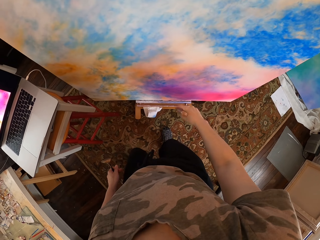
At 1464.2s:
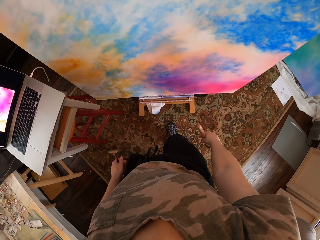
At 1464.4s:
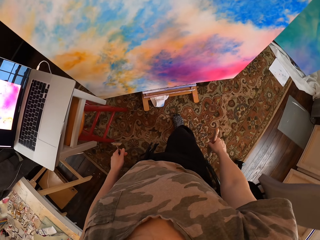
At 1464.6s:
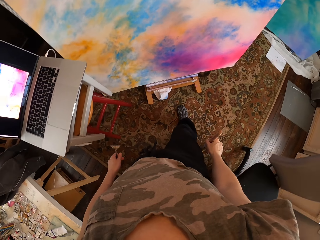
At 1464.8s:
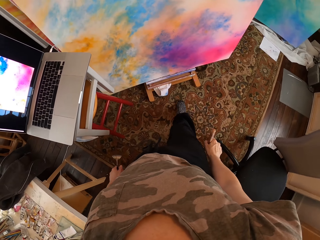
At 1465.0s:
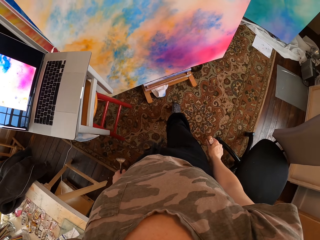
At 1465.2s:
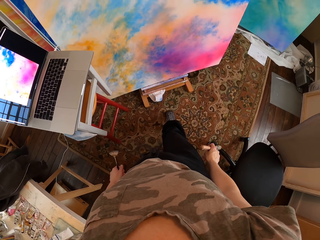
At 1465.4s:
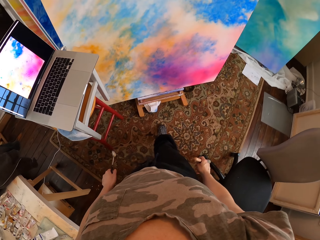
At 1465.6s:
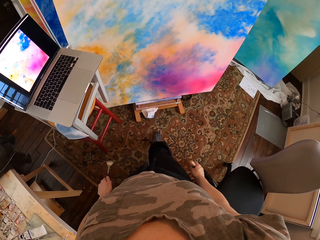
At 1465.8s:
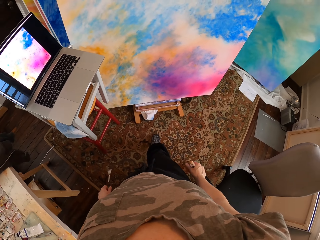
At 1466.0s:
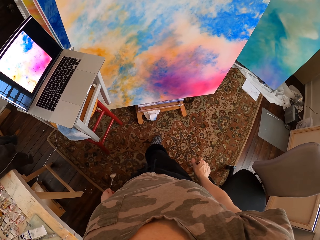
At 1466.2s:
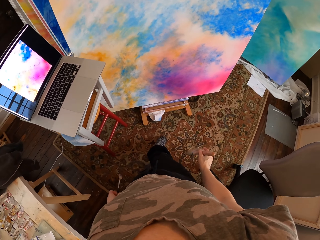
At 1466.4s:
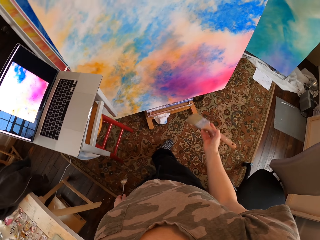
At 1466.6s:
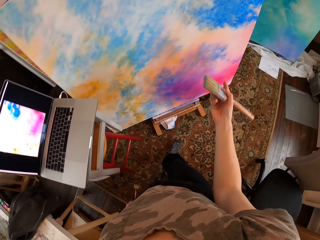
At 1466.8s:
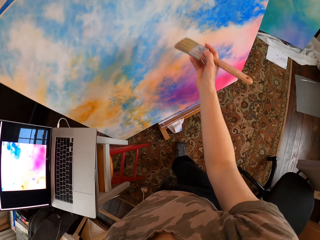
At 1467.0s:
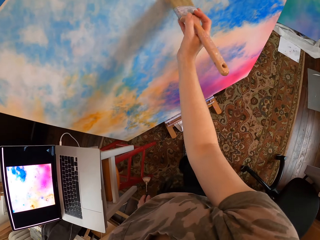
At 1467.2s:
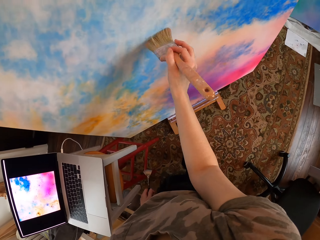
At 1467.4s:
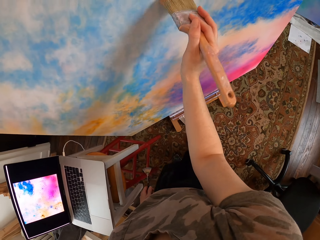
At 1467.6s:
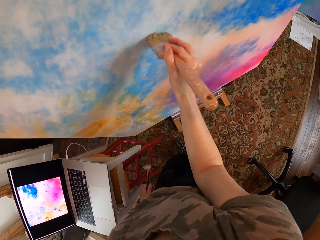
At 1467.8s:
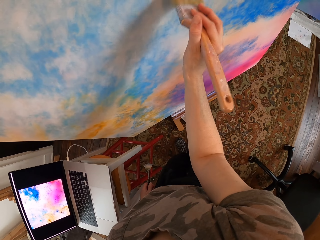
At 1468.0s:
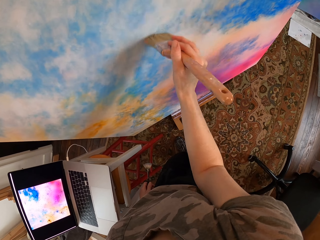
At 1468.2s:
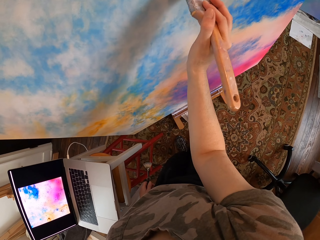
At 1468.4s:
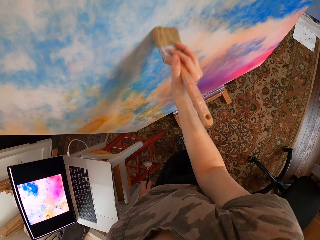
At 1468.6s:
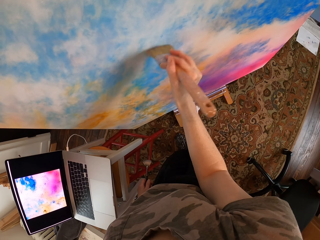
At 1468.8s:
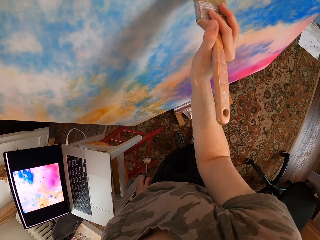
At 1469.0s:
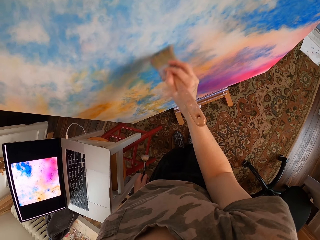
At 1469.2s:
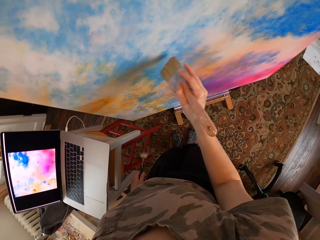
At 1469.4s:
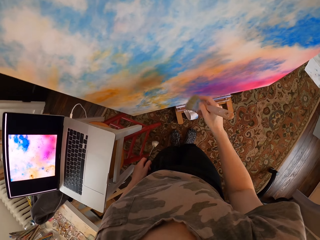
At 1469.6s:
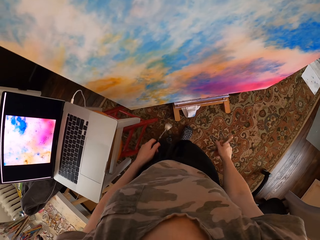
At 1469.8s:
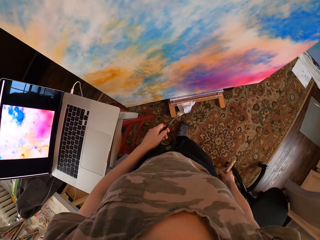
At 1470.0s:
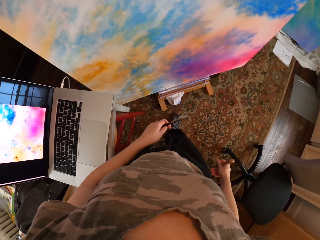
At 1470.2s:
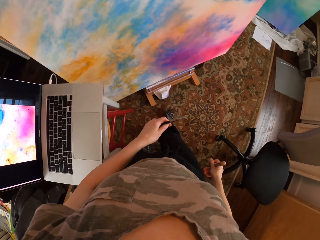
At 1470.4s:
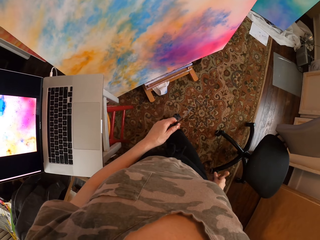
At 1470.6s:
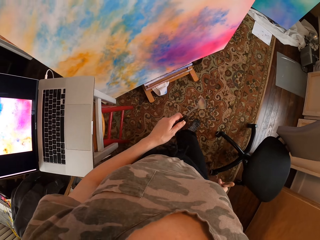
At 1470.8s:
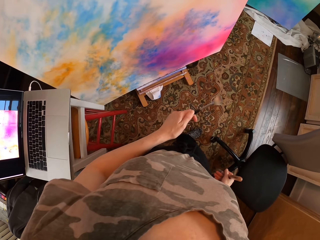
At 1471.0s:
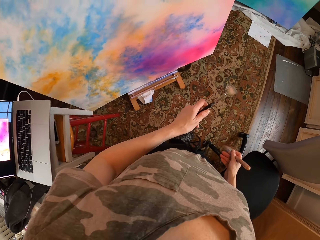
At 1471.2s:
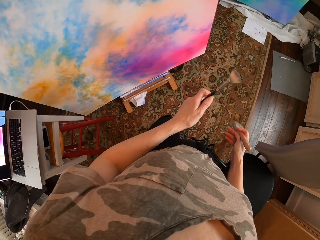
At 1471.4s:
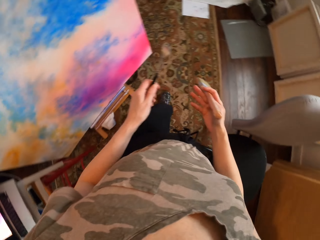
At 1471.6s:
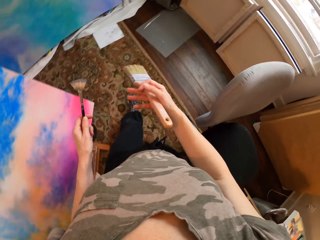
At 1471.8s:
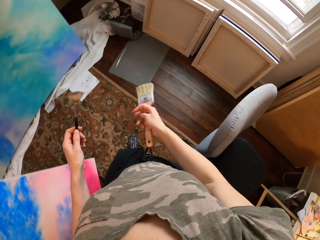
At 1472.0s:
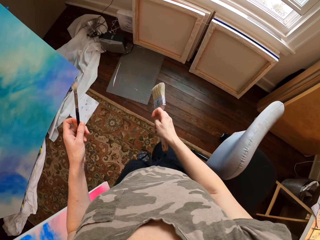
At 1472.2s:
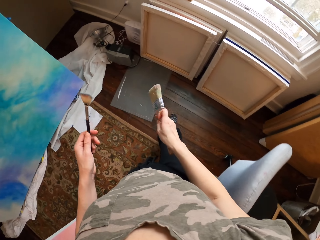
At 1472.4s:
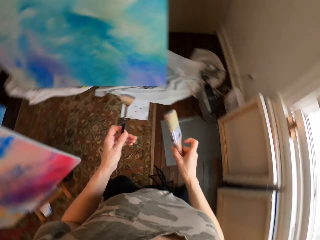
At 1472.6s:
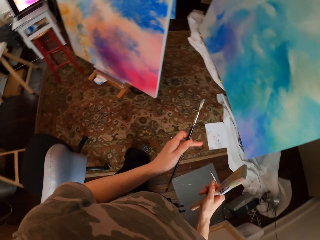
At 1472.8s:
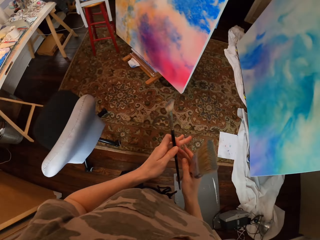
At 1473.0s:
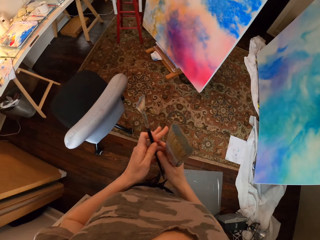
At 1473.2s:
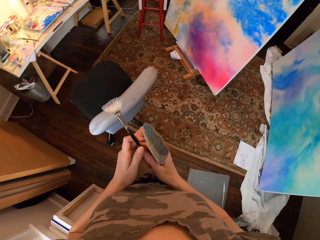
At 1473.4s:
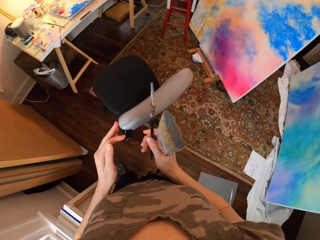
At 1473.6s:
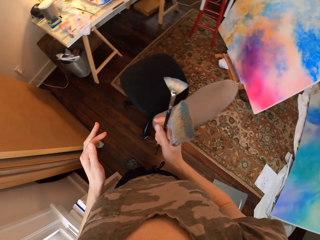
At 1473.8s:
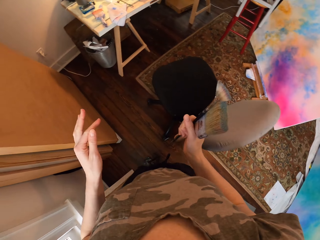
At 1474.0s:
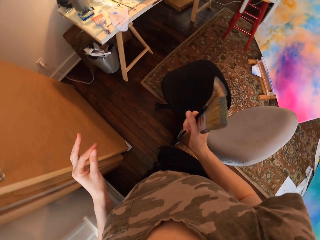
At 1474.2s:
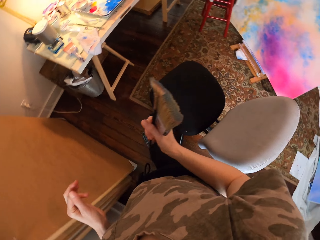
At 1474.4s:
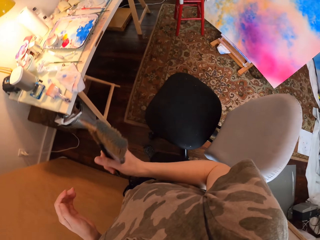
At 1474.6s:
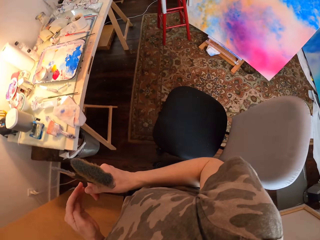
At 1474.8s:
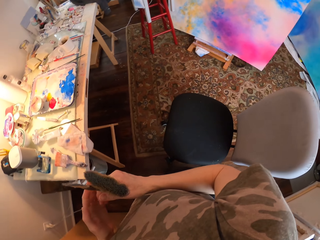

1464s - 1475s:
The camera wearer looks around. They paint the canvas. They move around.

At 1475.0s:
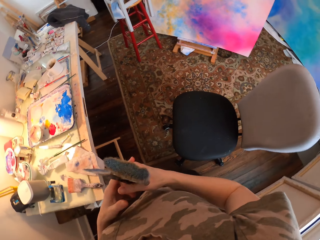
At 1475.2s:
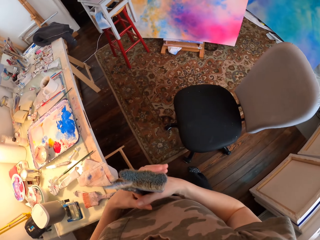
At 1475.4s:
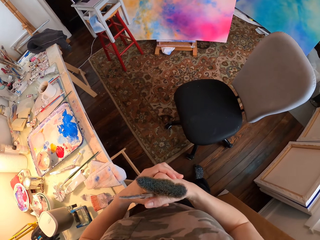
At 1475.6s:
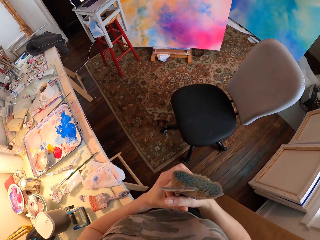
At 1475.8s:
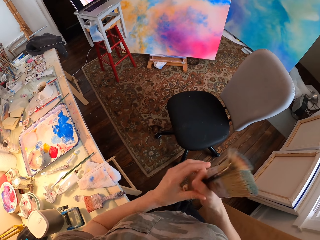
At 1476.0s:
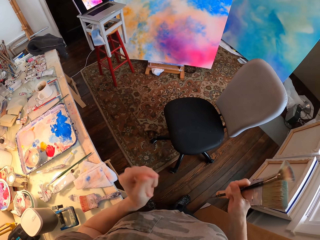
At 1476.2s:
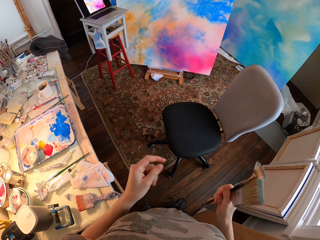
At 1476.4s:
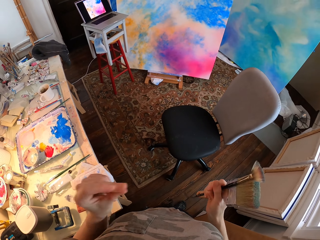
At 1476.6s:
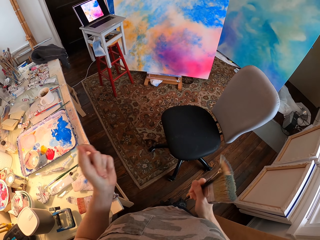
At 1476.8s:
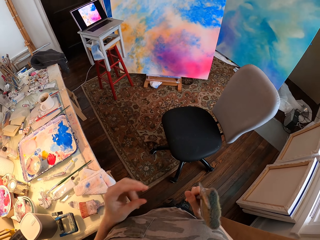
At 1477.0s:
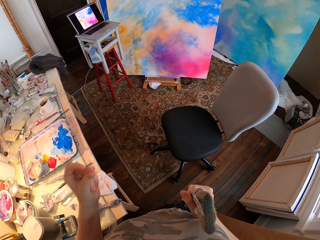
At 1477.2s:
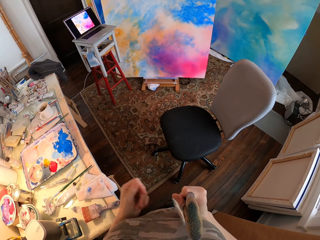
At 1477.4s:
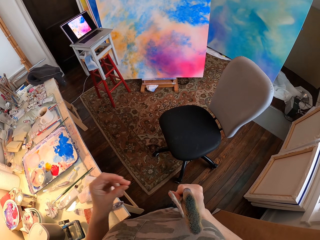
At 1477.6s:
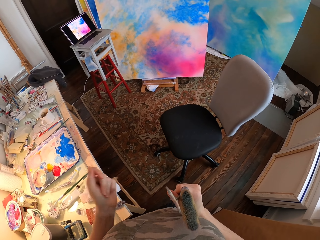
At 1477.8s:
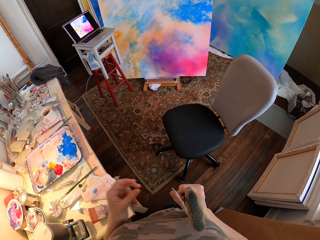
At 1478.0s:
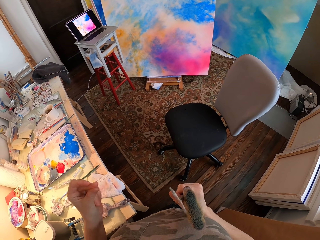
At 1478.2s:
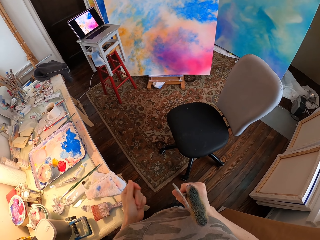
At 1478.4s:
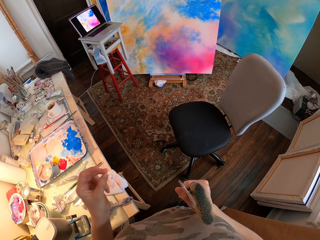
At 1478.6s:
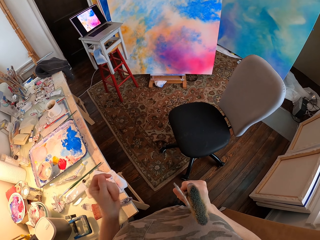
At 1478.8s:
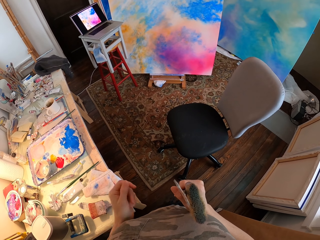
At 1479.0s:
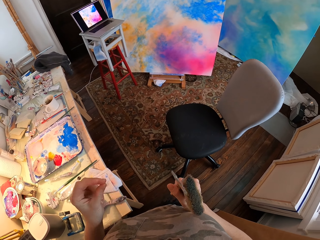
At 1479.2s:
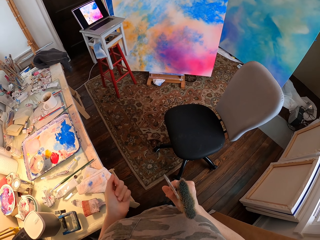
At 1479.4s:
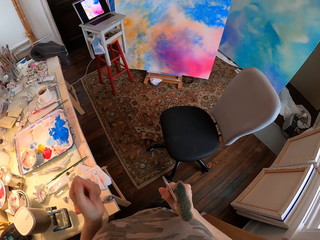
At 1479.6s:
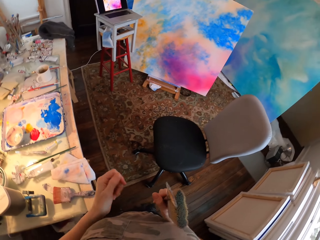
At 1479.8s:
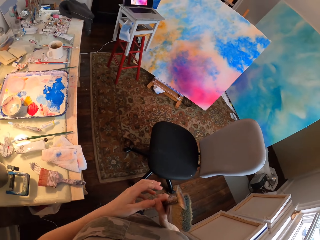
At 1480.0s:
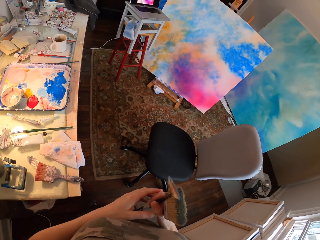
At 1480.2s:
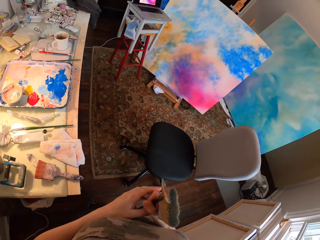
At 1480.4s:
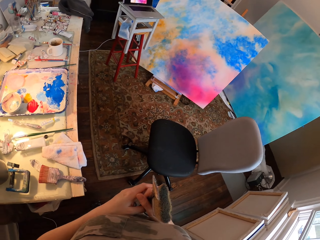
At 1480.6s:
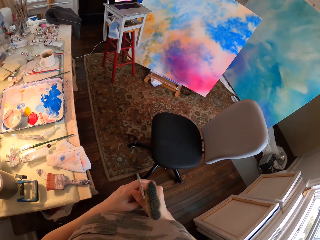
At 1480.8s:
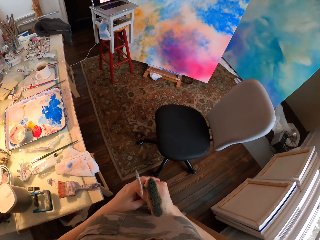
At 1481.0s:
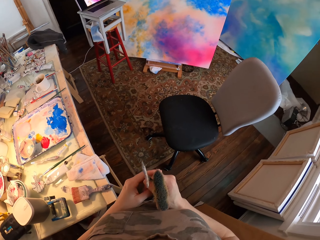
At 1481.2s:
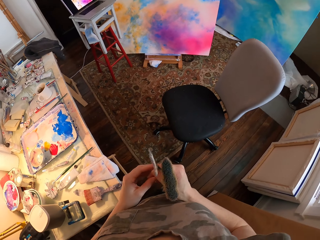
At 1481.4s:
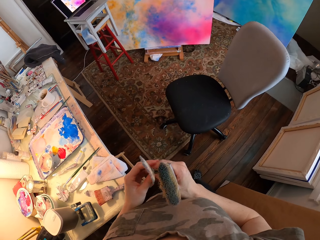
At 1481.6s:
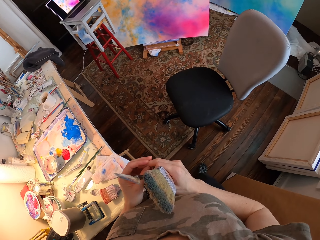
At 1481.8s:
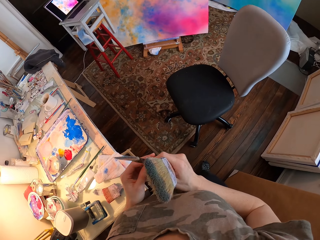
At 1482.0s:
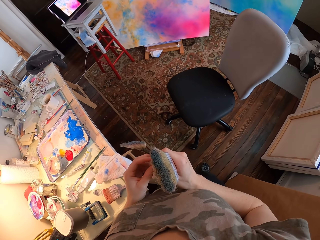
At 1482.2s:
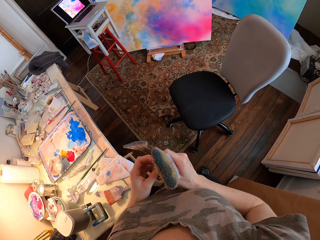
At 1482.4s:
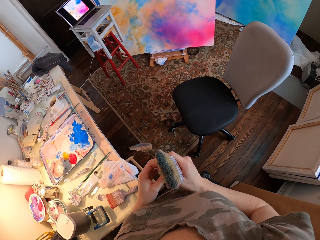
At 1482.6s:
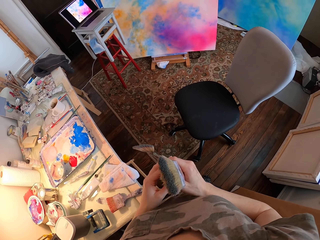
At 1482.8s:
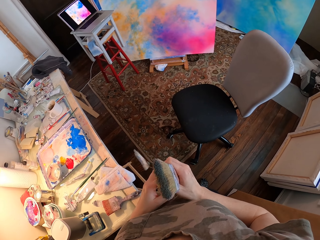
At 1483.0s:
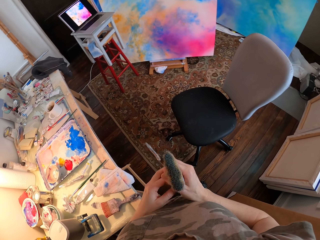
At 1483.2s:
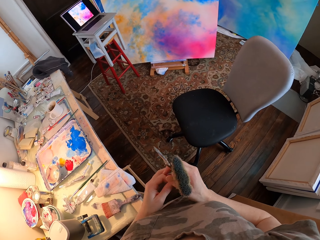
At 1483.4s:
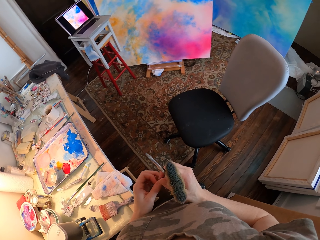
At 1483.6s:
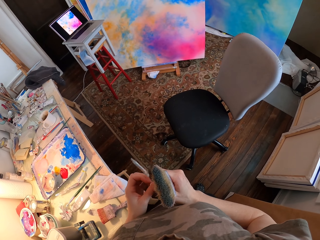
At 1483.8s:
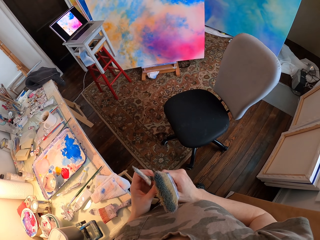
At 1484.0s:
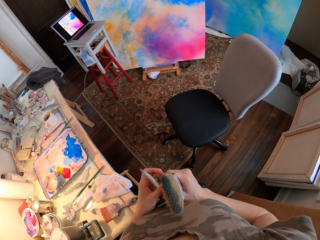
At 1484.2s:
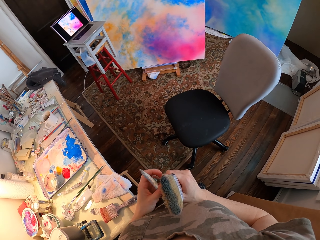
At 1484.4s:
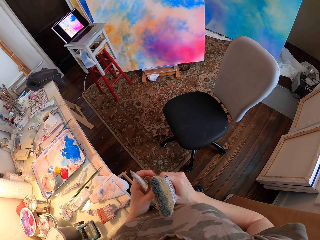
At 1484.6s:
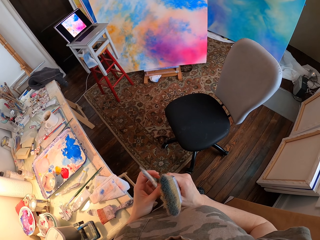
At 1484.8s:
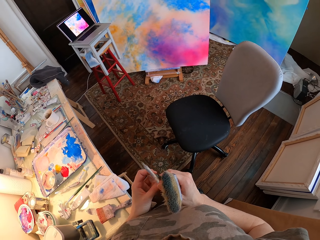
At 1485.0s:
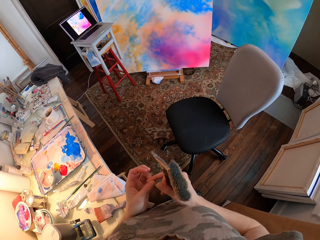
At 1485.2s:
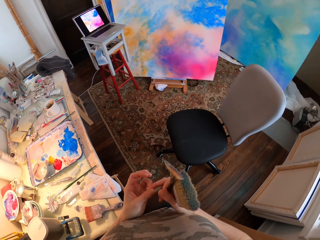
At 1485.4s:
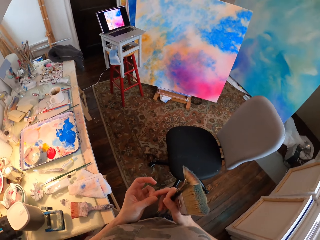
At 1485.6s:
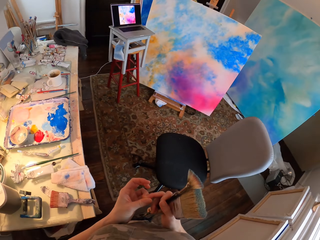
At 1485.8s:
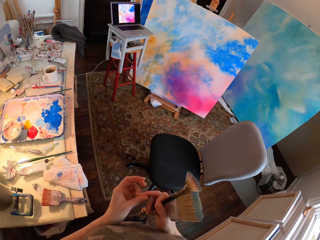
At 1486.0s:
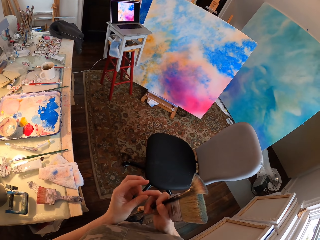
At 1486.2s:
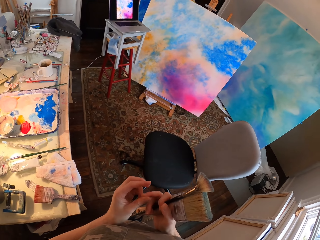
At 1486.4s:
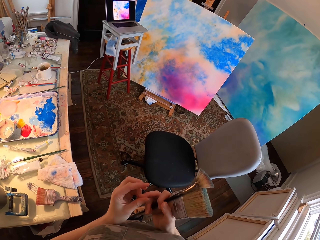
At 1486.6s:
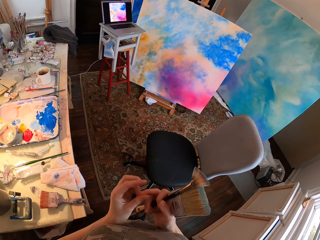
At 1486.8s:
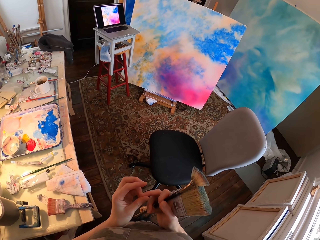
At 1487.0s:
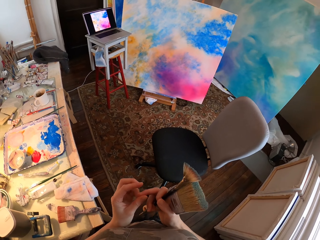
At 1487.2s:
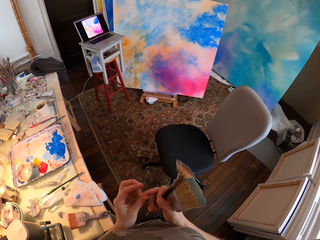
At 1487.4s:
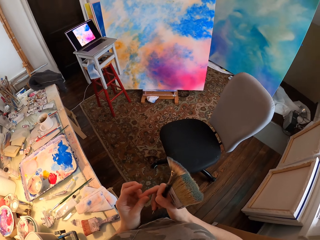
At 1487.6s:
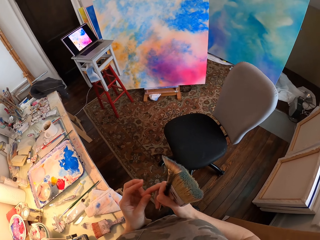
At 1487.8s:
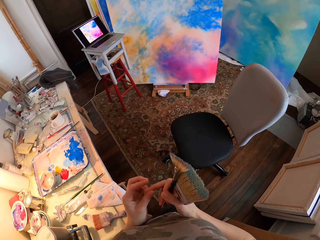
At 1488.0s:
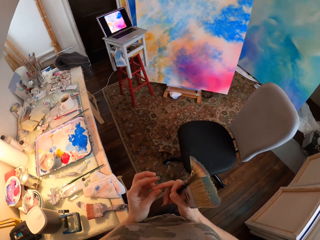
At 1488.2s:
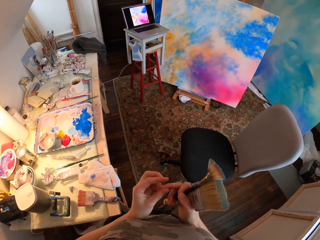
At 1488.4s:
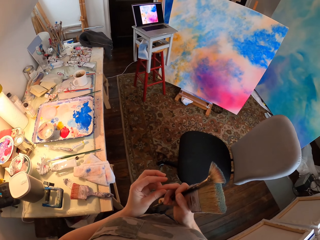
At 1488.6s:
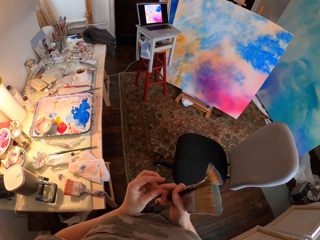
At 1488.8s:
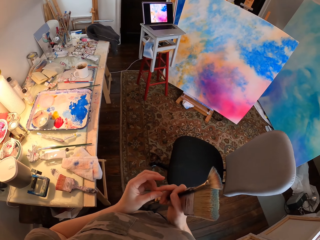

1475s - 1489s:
The camera wearer moves their hand. They play with their fingers. They touch the brushes with their hands. They touch their fingers.
